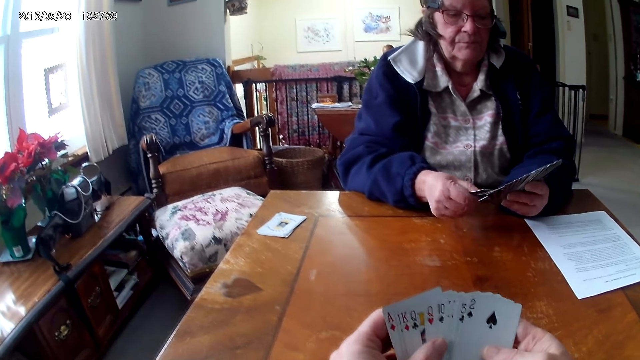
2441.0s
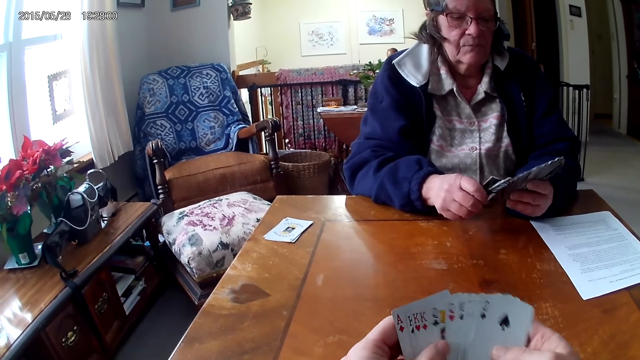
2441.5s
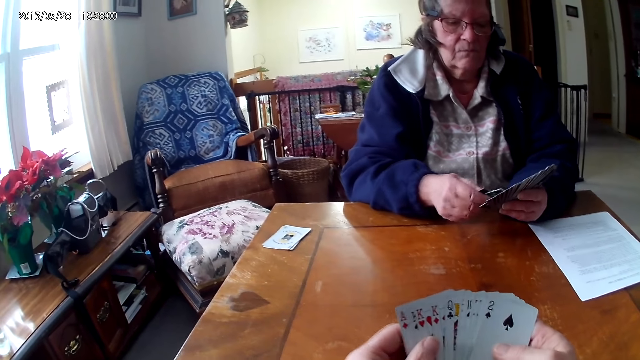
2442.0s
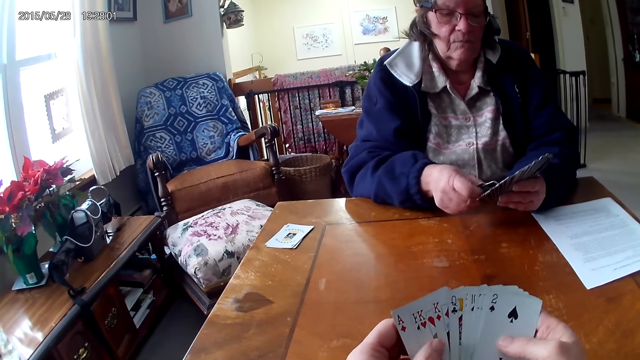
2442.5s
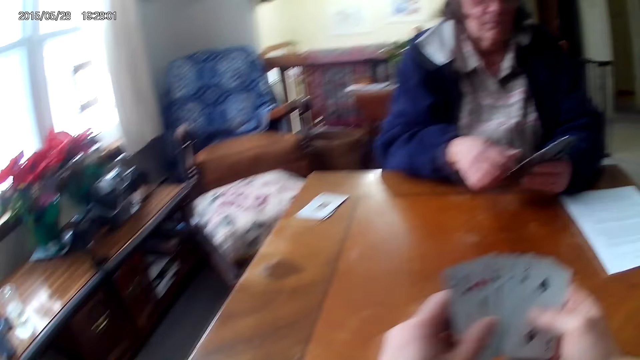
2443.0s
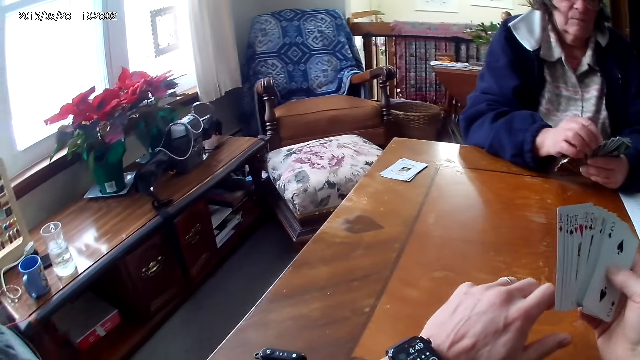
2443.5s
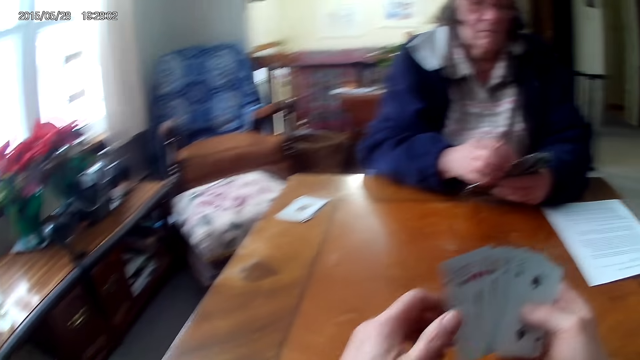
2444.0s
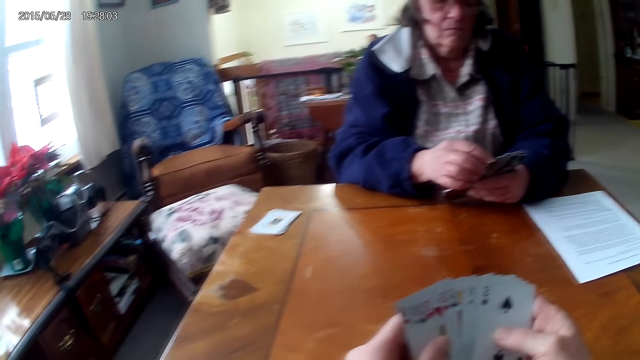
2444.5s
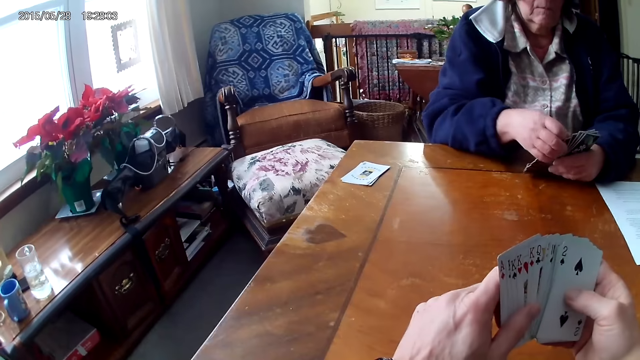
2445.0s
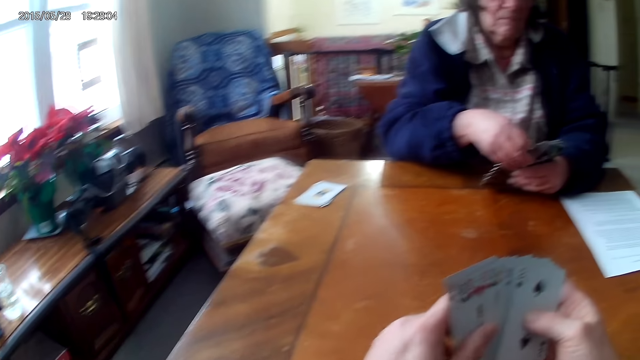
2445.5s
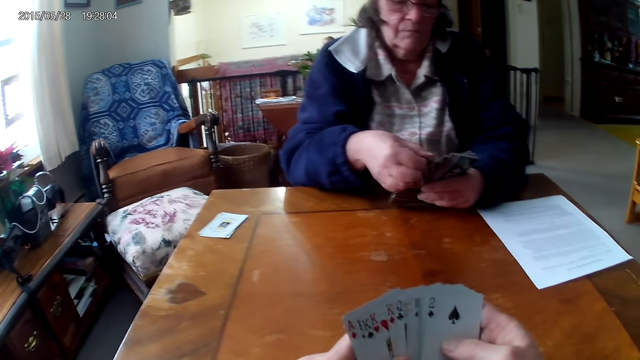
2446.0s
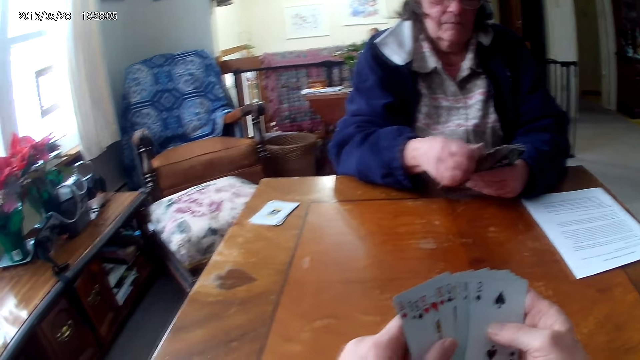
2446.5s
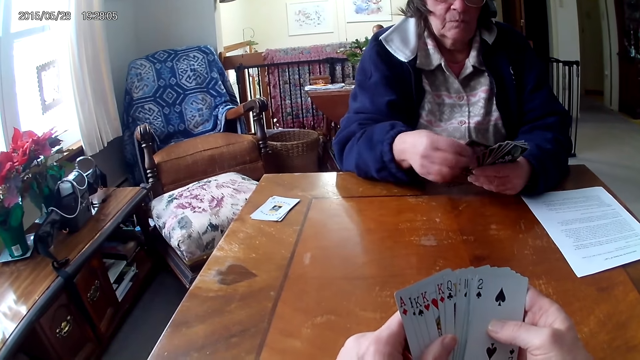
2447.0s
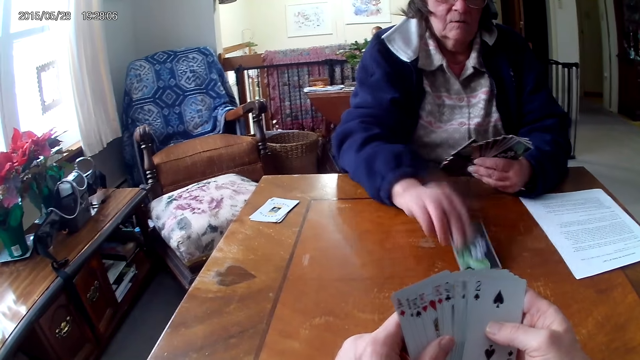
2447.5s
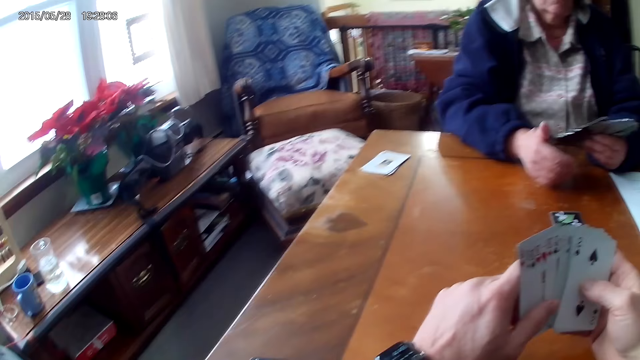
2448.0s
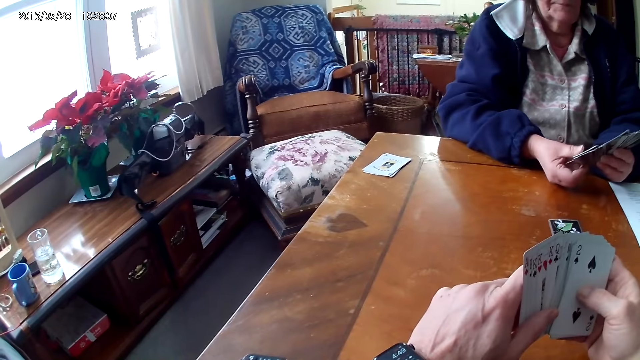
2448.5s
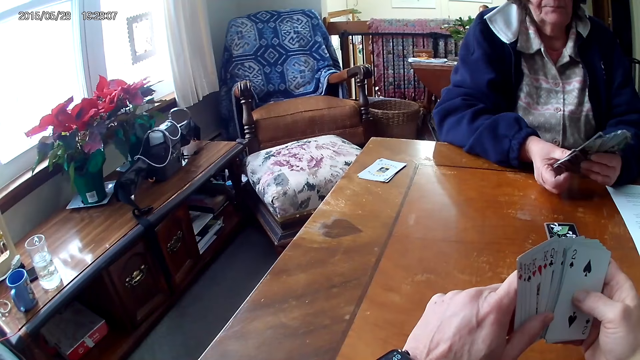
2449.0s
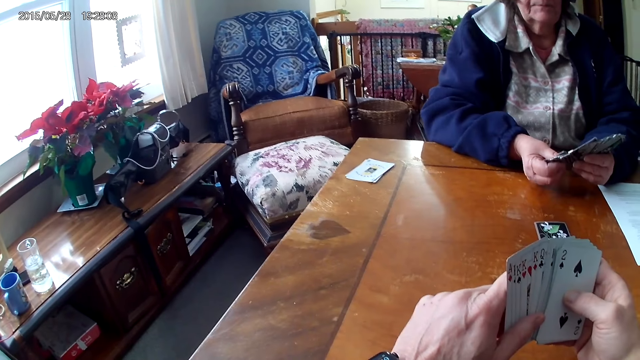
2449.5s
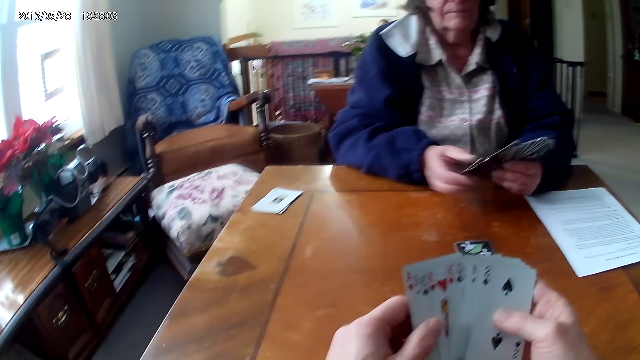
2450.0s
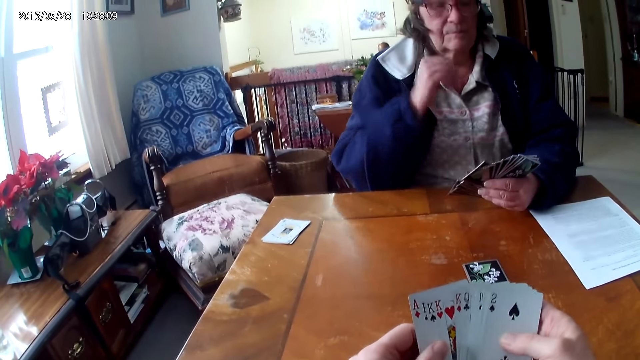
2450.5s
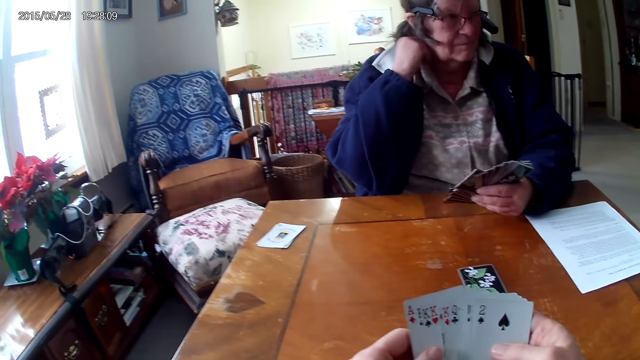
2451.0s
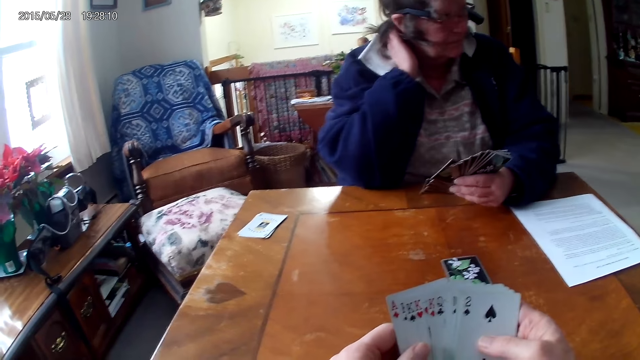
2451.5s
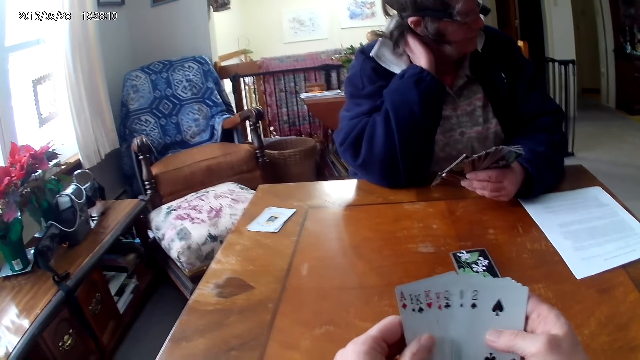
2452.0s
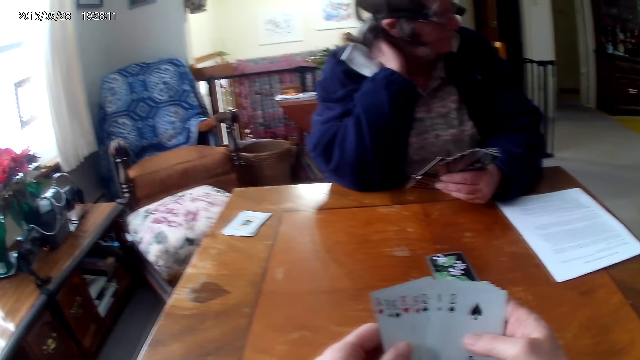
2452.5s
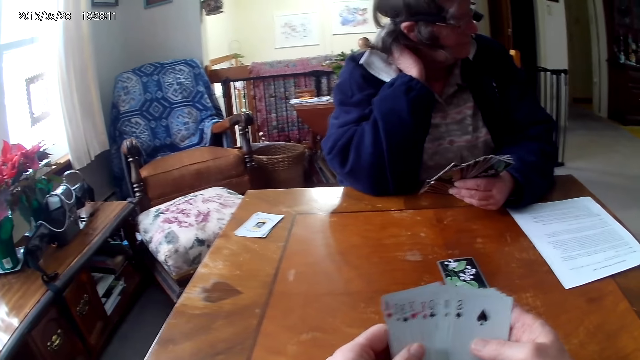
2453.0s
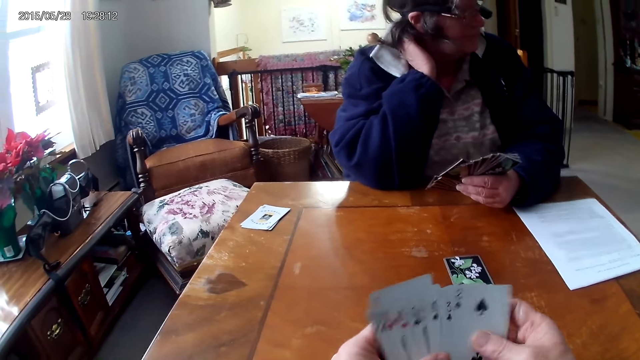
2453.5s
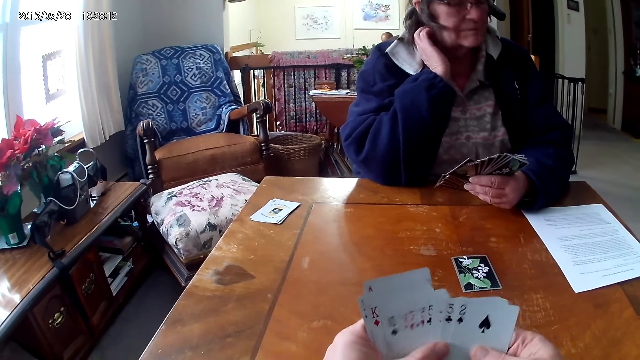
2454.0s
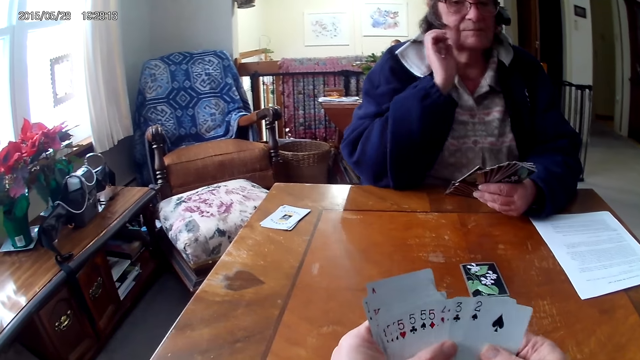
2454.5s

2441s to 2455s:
The camera wearer aligns the cards on the hands. A woman puts the card on a table. The camera wearer talks to the woman.

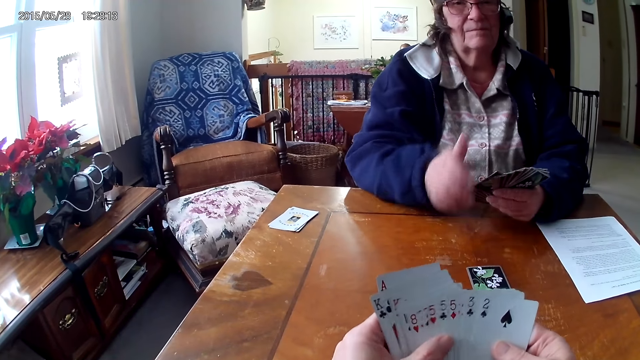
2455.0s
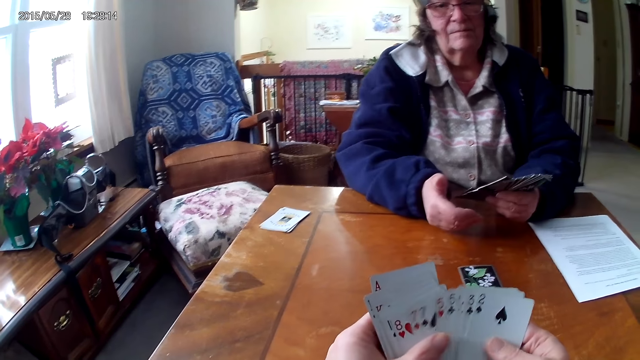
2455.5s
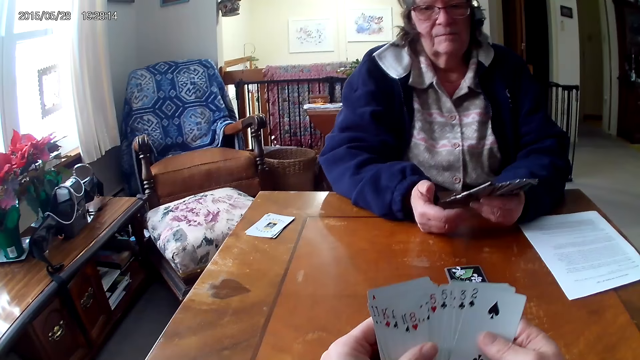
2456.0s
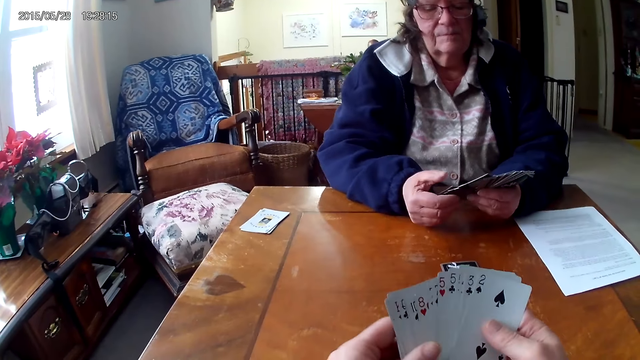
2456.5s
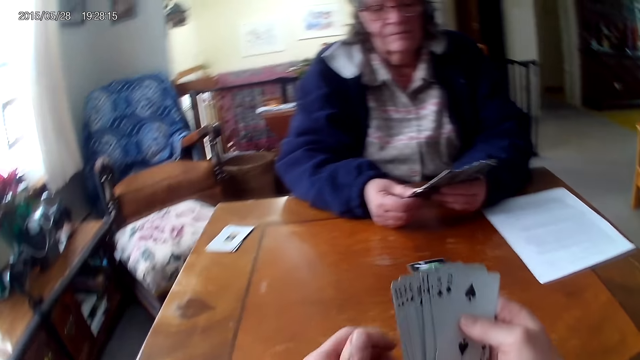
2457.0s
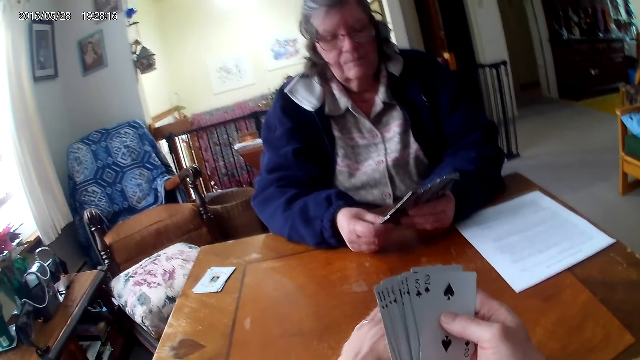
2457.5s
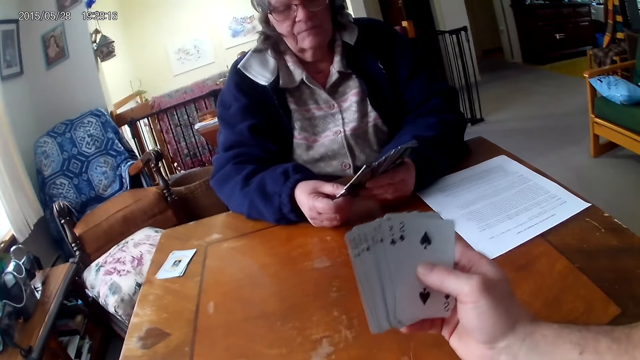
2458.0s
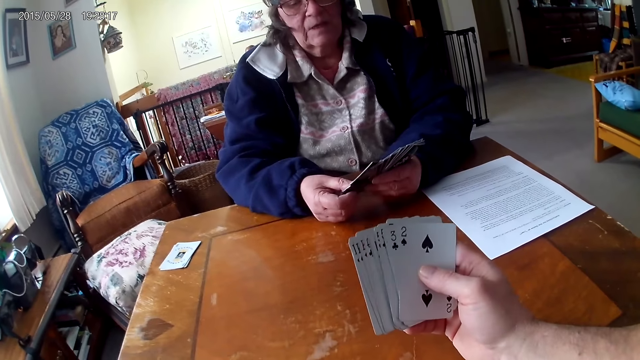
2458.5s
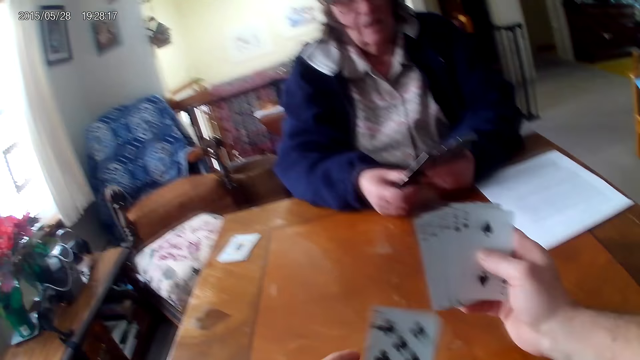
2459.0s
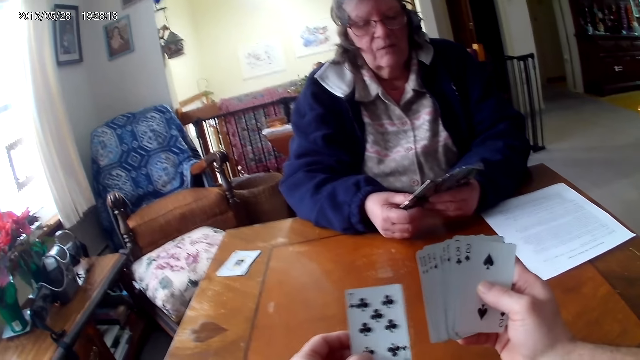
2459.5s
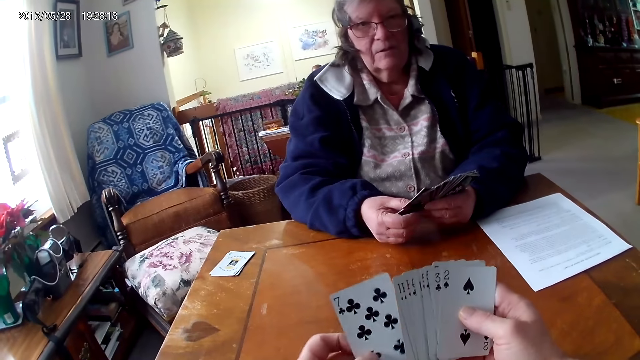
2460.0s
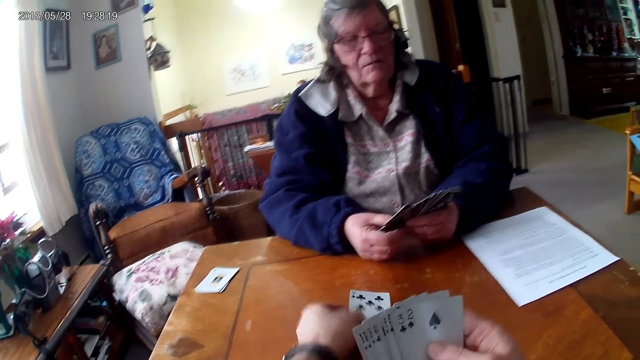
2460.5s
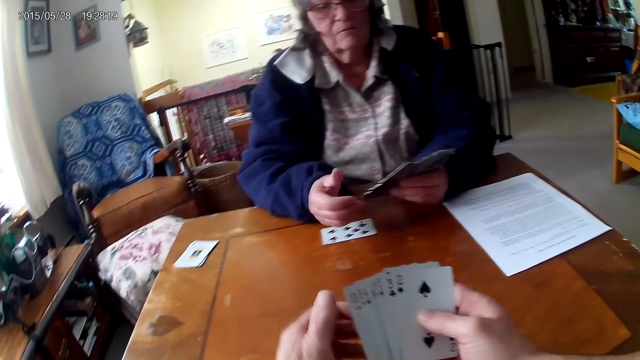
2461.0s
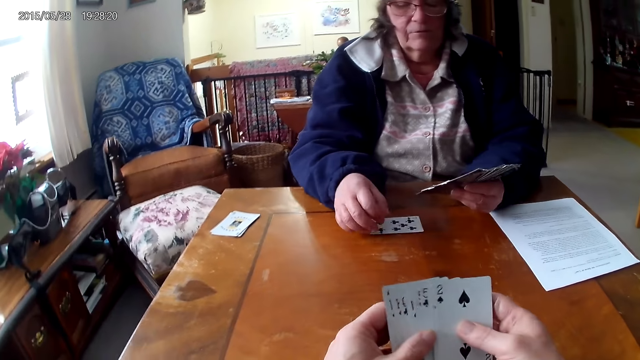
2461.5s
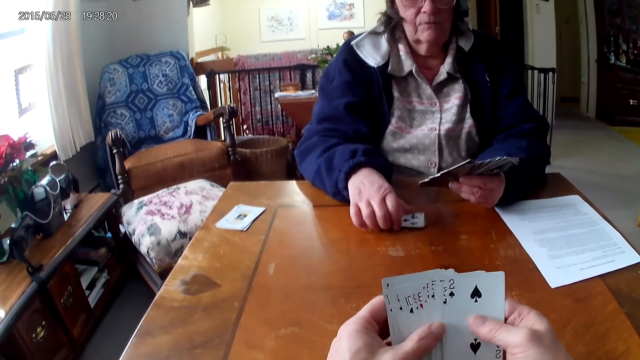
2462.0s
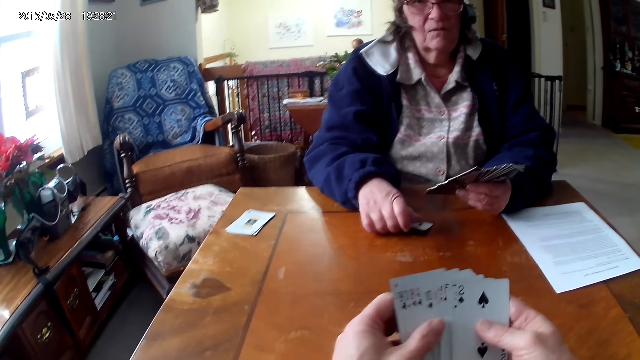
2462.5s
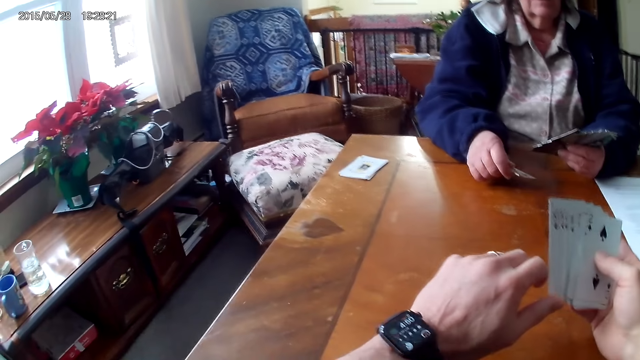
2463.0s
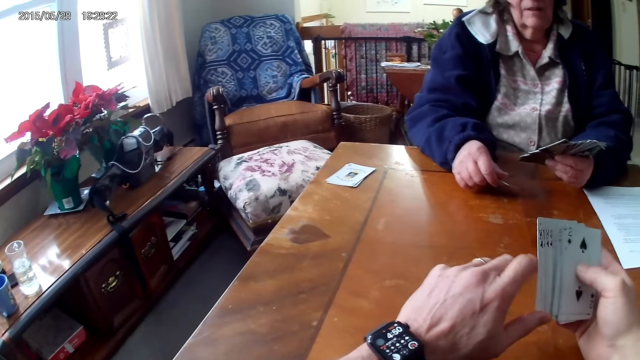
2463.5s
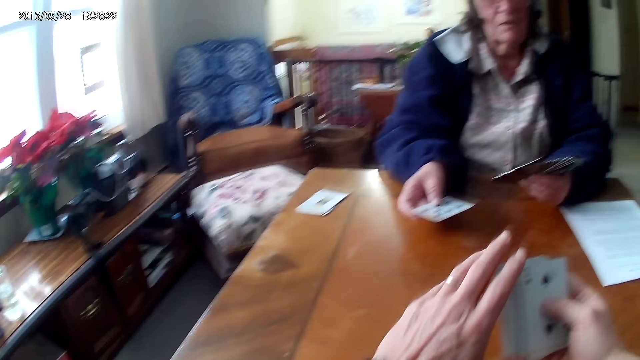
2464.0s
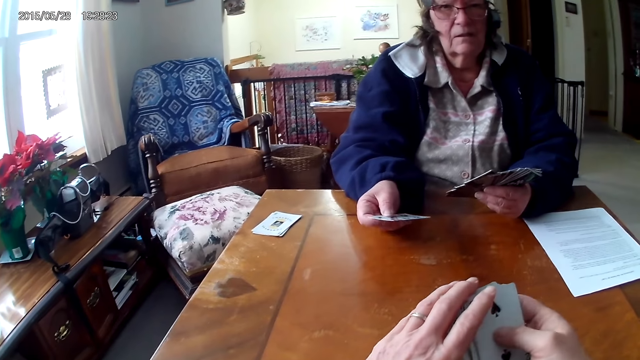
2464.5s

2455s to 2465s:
The camera wearer picks the card from the table. They look at the card and throw the card to the woman. The lady picks the card.
